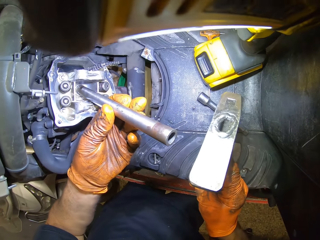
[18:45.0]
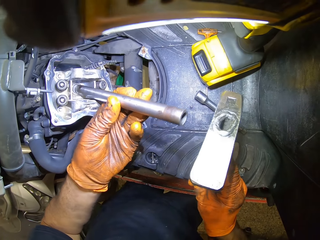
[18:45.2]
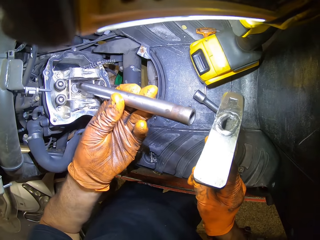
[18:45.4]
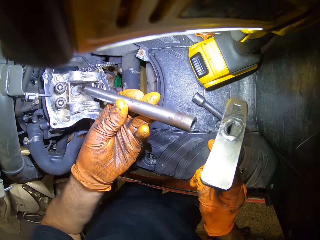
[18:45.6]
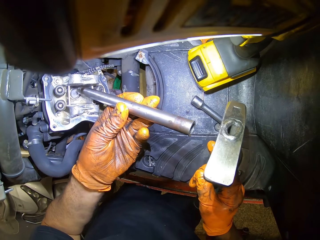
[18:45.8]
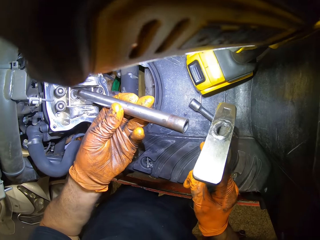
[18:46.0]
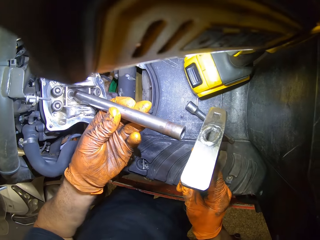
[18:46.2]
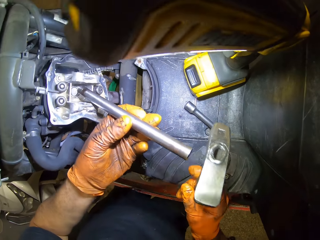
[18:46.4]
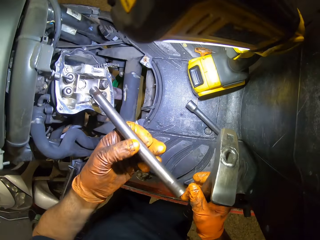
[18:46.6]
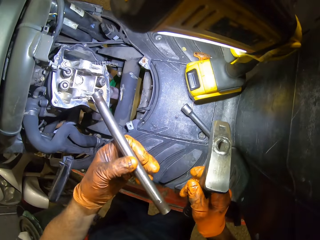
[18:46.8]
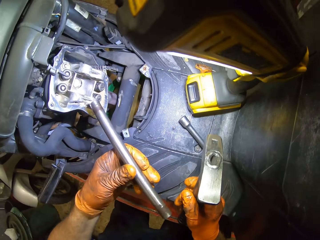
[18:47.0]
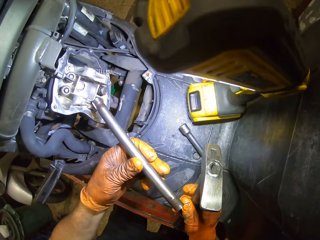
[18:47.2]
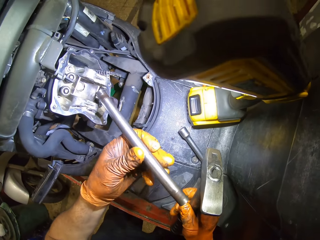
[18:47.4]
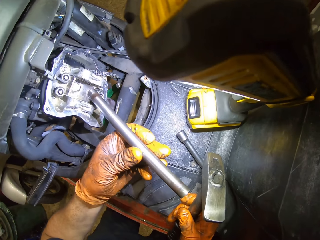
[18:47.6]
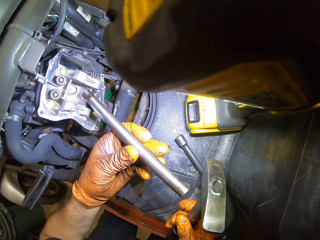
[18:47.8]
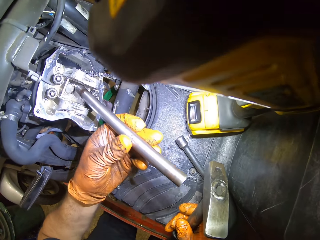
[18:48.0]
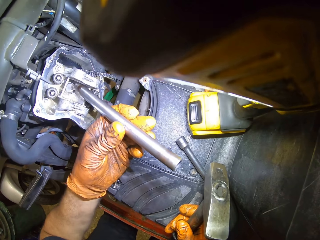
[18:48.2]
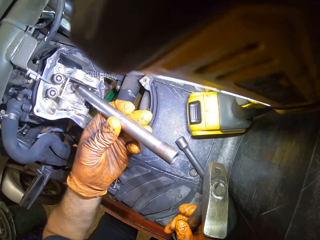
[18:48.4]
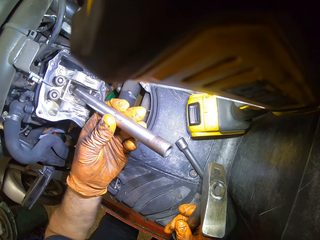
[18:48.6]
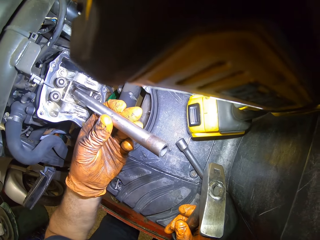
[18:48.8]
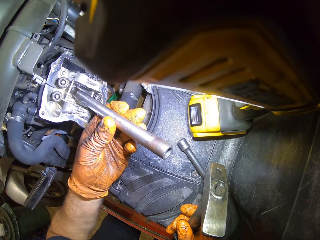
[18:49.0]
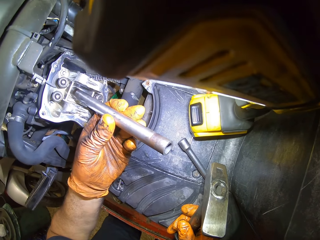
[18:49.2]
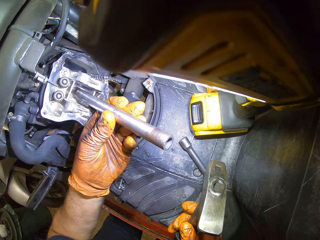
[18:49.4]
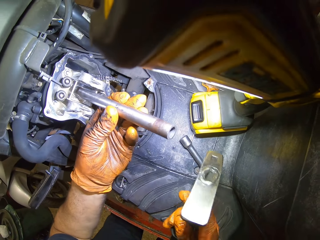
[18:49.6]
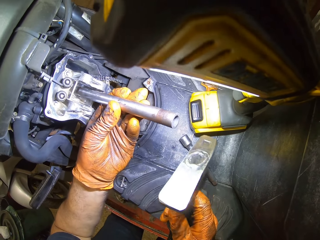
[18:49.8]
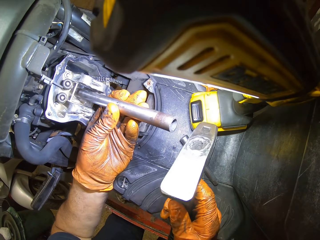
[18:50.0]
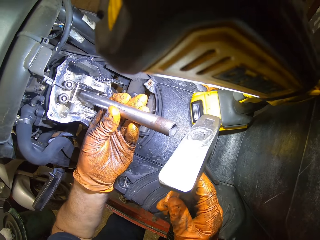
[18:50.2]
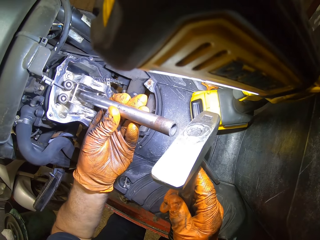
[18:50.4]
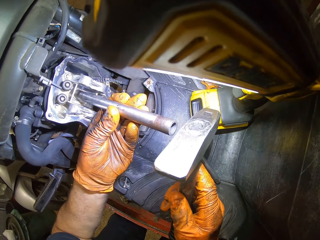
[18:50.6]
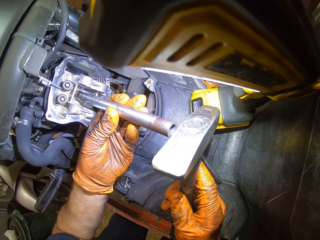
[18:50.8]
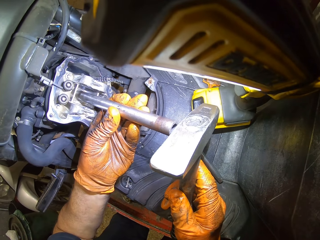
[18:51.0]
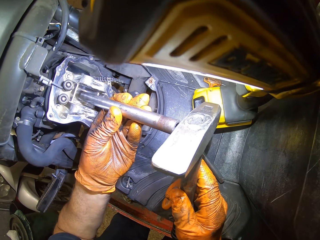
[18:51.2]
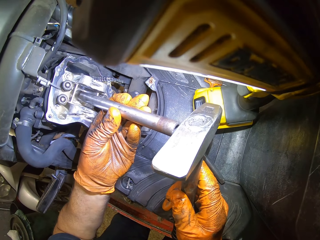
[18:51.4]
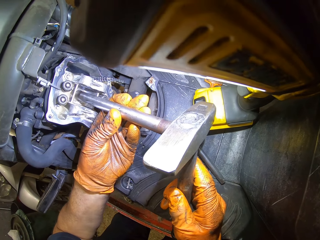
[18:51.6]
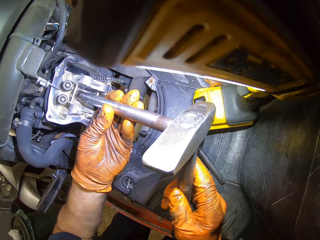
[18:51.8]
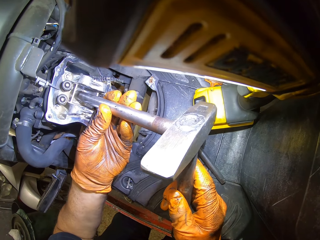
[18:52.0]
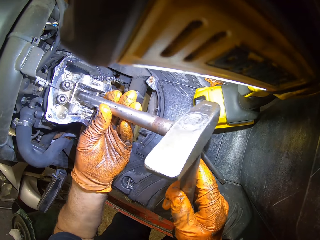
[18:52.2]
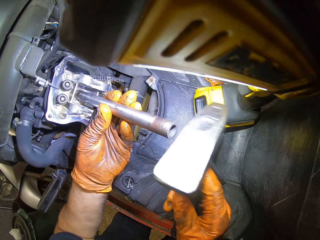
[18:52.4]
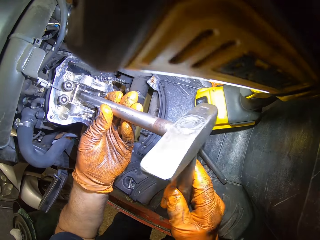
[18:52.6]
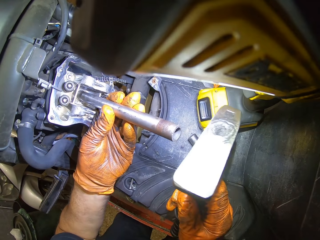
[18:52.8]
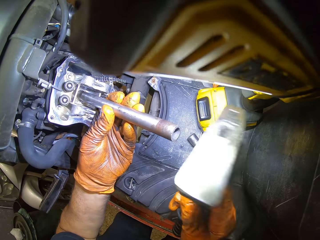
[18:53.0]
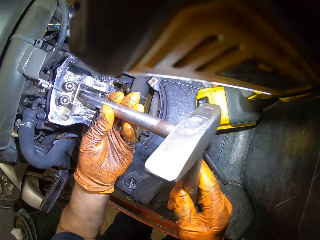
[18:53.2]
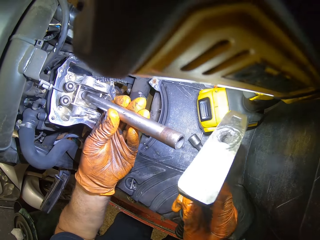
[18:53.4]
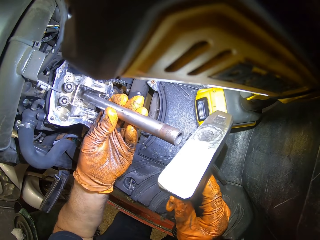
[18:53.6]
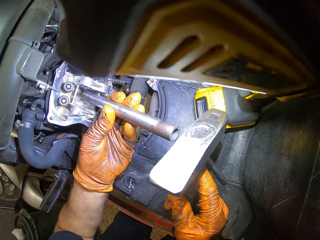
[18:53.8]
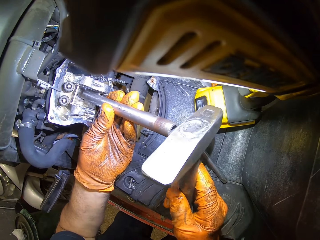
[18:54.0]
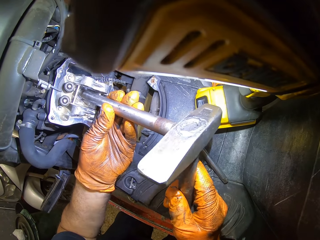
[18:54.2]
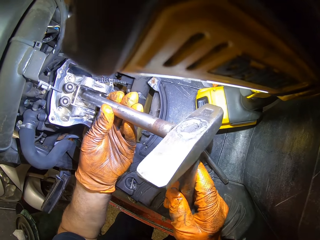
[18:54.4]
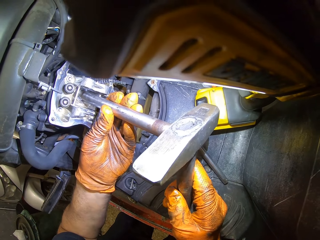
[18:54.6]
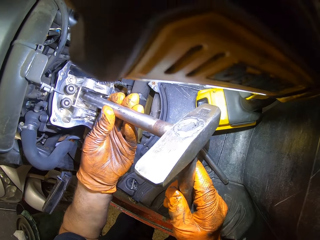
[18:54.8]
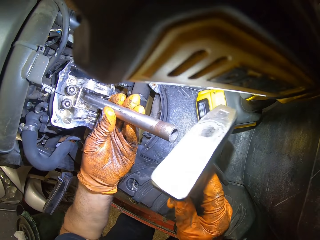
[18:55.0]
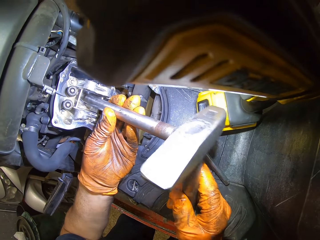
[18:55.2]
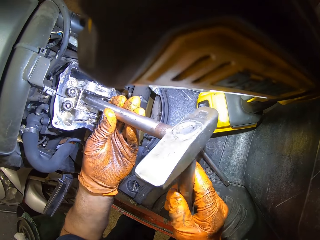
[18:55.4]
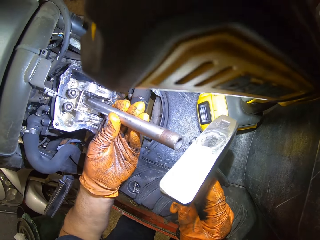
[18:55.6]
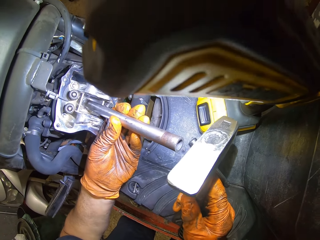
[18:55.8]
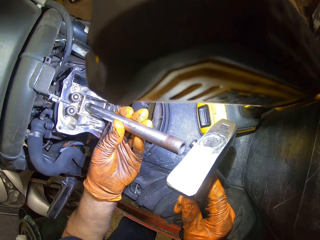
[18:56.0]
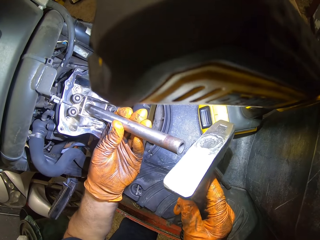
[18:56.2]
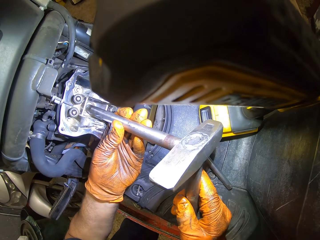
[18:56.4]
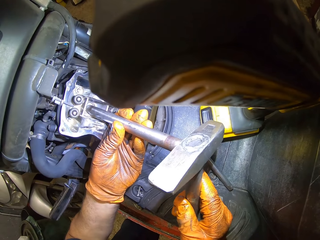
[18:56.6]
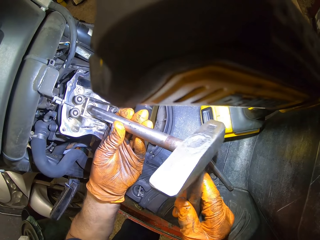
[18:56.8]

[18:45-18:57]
The camera wearer stares at something. They fix the wrench on something and bang the wrench with the hammer.

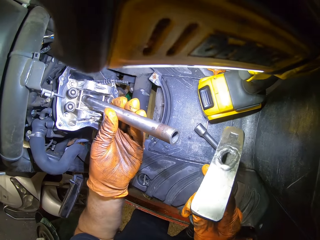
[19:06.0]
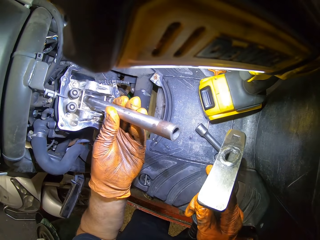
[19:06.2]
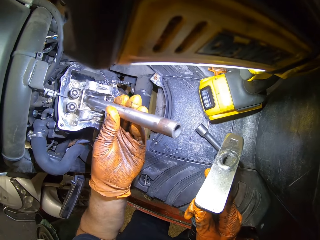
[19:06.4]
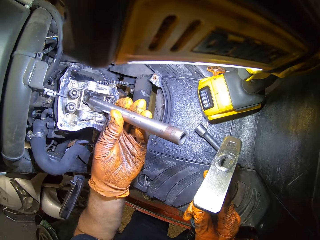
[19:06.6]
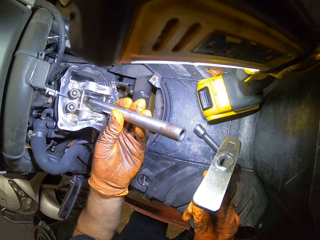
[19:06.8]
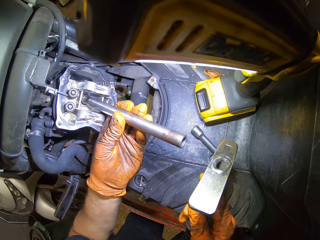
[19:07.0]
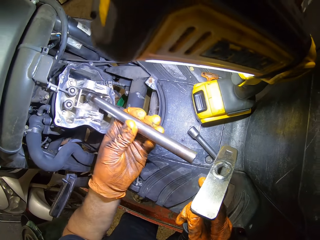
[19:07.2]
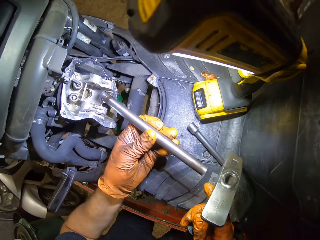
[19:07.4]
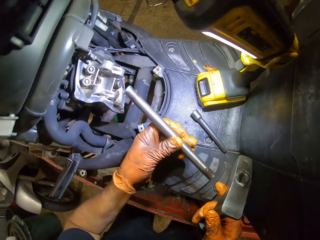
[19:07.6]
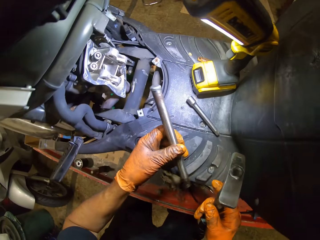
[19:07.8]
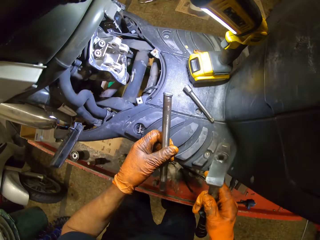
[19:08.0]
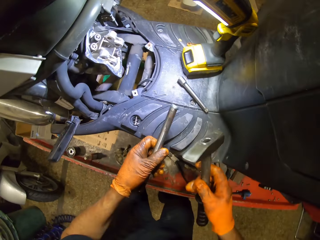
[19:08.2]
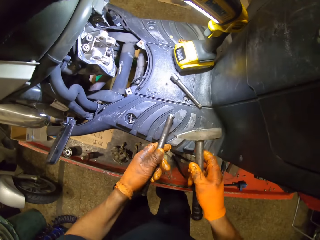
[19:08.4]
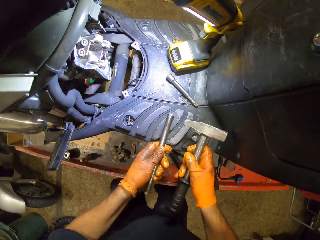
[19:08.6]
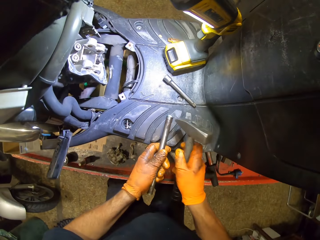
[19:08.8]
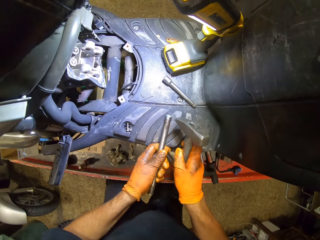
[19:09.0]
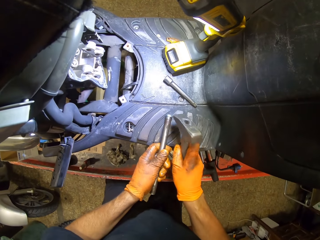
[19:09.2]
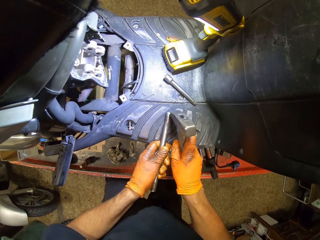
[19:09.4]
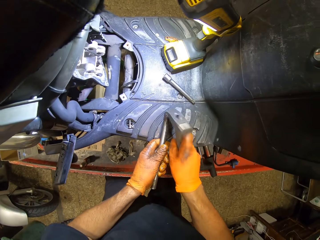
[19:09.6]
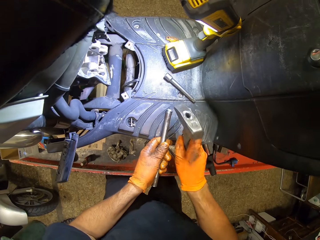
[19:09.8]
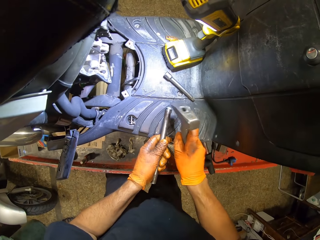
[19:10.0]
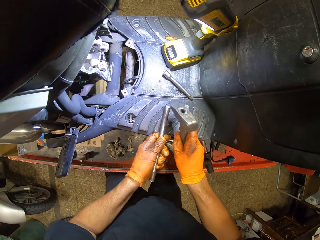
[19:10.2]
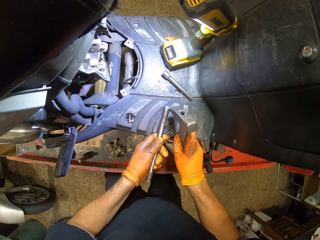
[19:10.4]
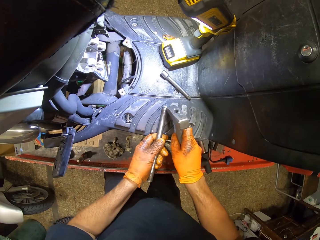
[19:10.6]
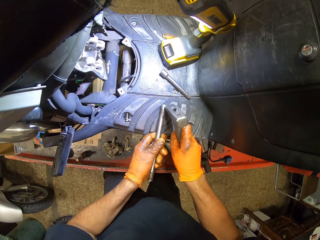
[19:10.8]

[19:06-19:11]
The camera wearer removes the spanner from the motorcycle engine with his left gloved hand. He hits the spanner in his gloved left hand with the hammer in his gloved right hand. He removes something from the wrench.

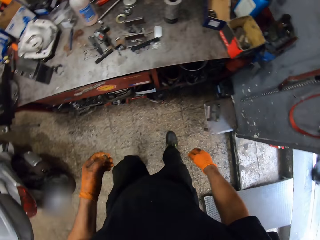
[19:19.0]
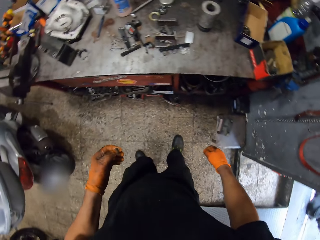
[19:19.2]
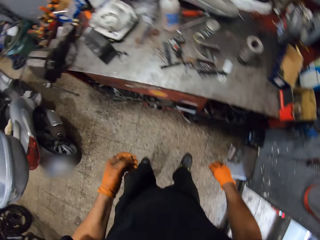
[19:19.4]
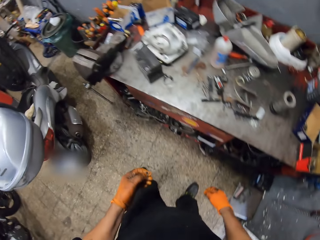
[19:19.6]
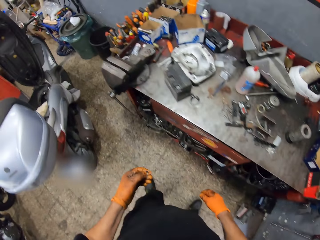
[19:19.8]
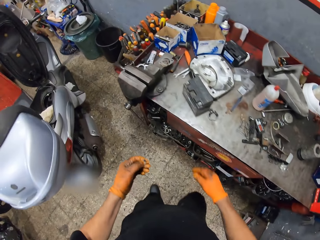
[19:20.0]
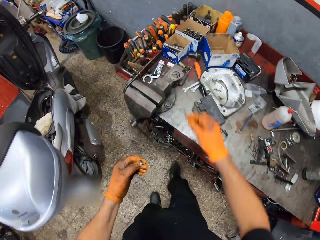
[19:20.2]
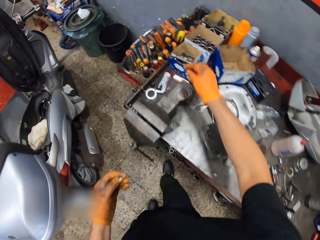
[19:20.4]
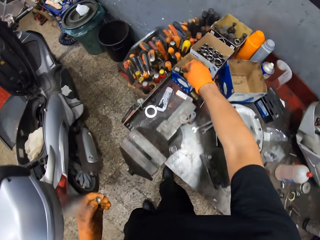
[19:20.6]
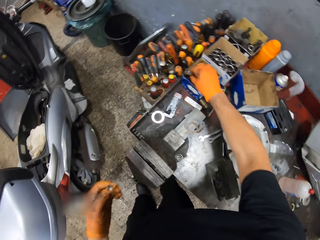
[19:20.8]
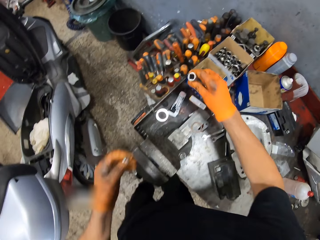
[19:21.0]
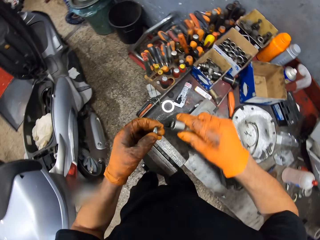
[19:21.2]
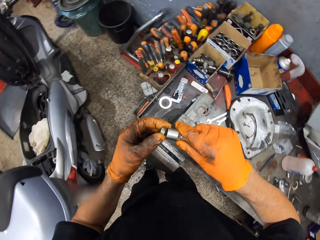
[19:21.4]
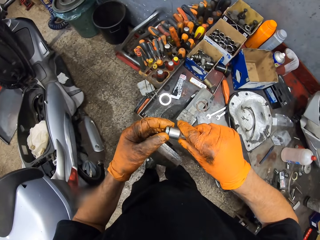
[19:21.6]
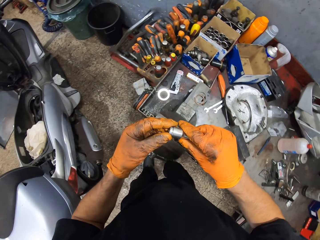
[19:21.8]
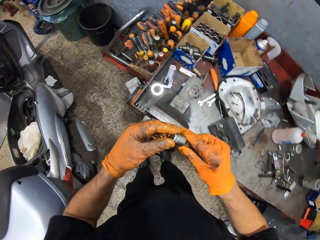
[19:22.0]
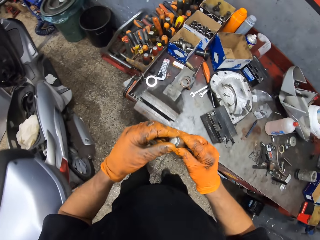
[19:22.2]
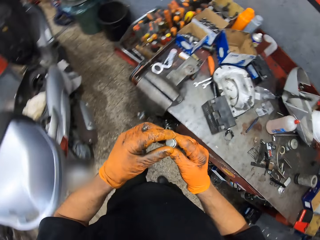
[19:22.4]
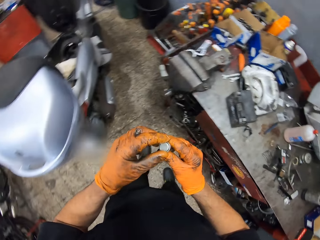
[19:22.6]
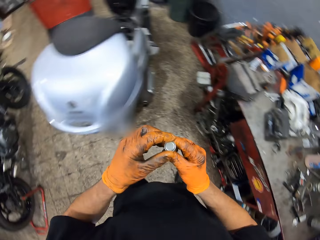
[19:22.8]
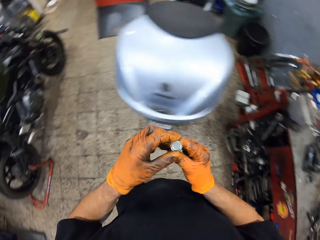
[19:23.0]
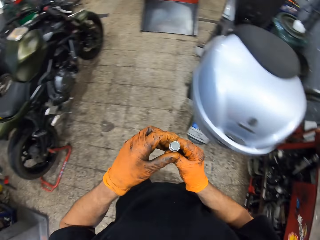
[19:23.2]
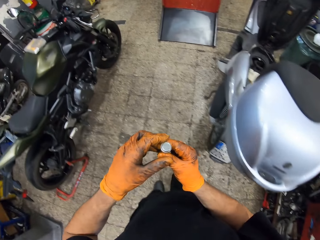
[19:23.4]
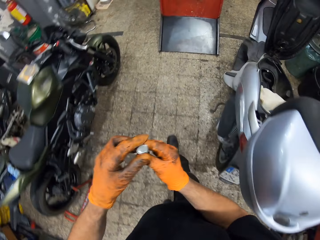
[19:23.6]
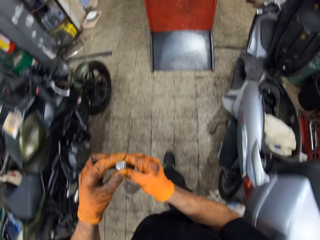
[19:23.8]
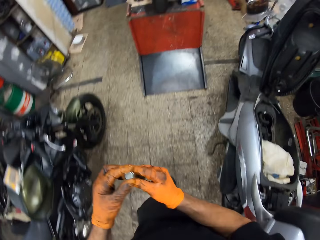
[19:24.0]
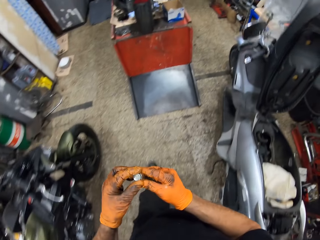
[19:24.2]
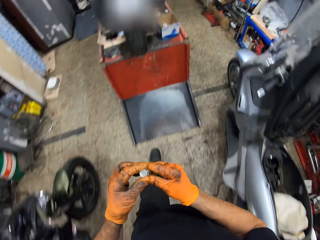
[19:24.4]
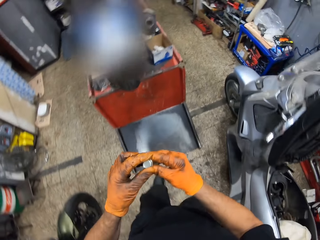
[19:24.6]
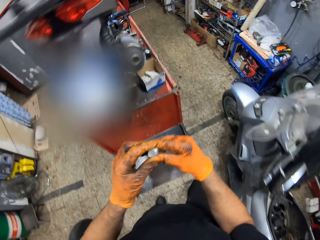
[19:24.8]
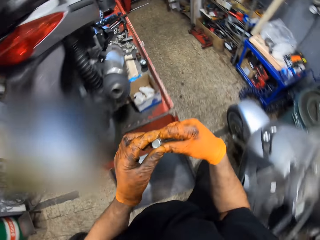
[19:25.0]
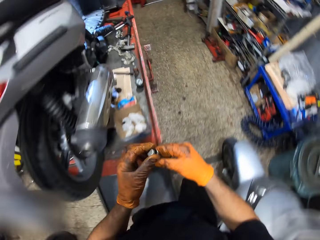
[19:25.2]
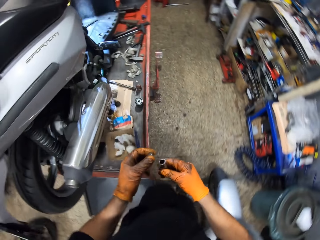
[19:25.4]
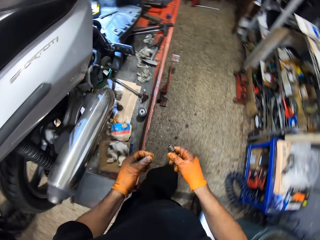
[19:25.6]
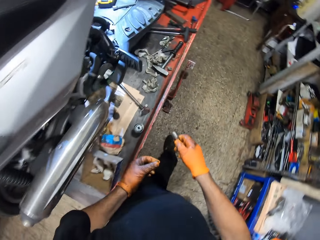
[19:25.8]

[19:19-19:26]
The camera wearer picks up a spanner or wrench from the table with his gloved right hand. He holds the lid and the spanner in both gloved hands. He fixes something on the wrench. He walks around the room.
